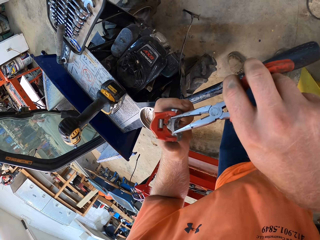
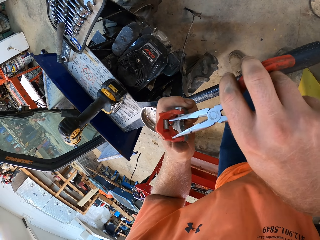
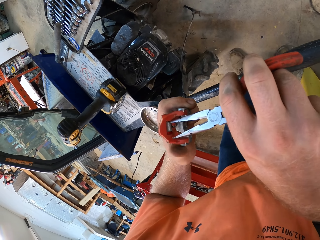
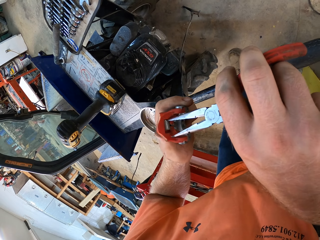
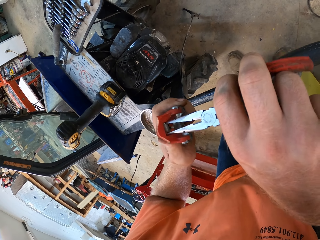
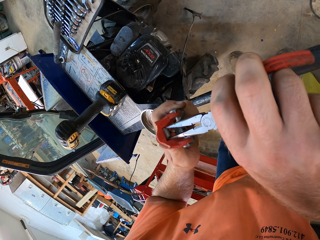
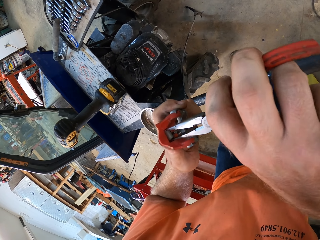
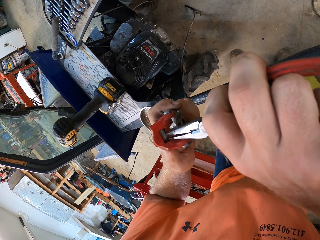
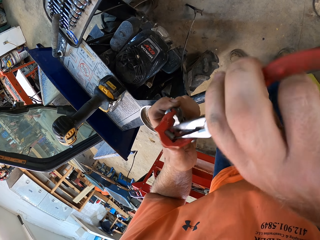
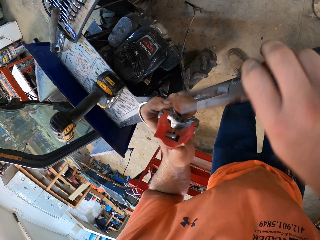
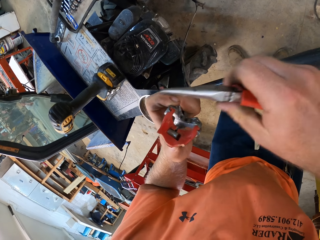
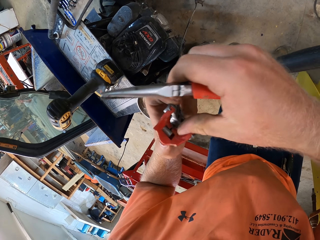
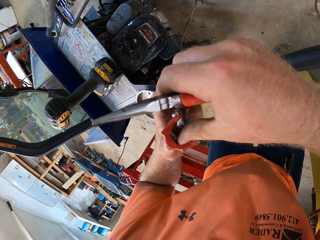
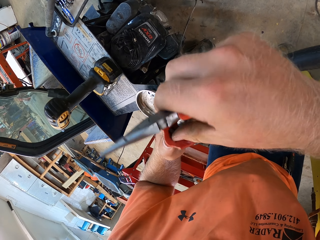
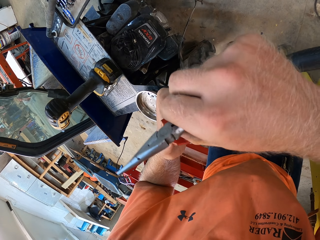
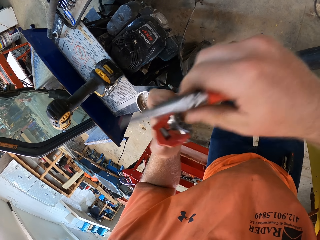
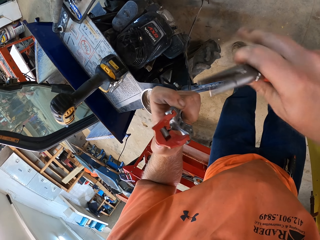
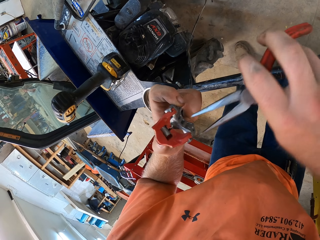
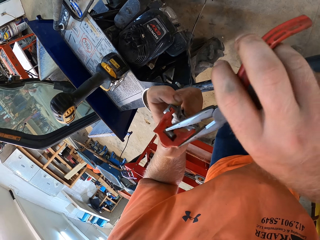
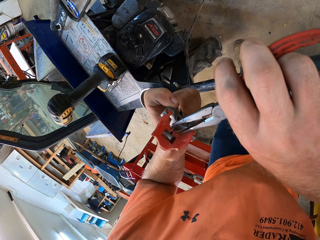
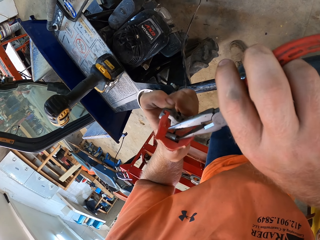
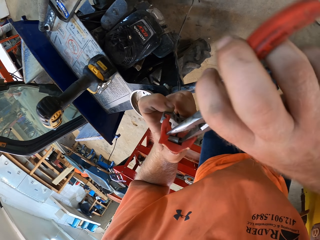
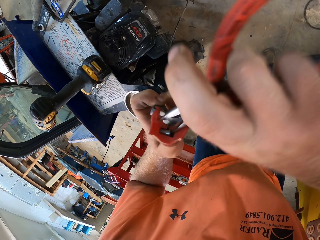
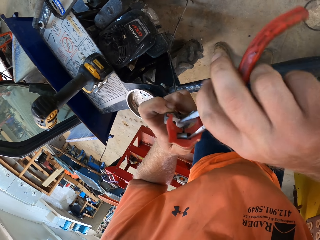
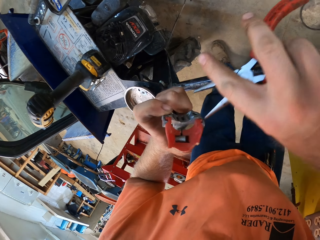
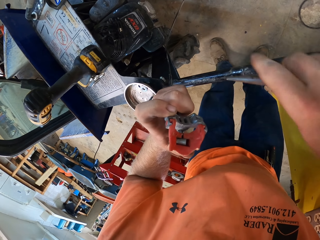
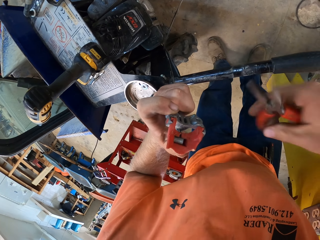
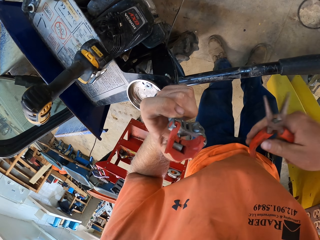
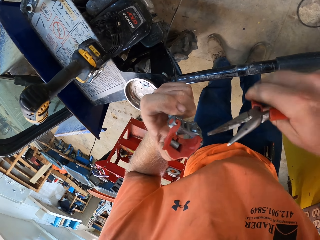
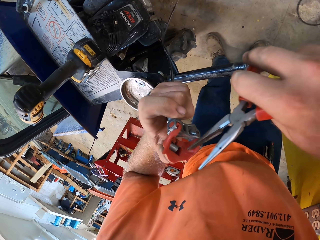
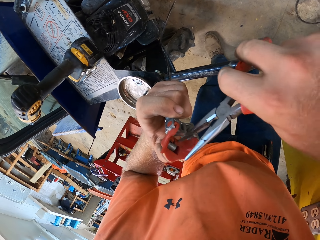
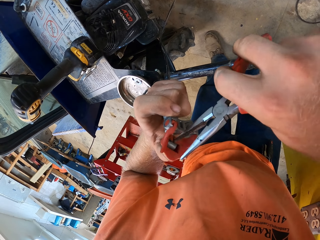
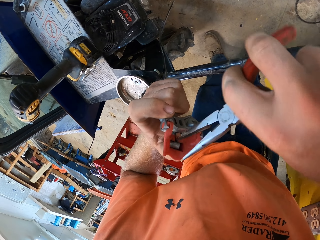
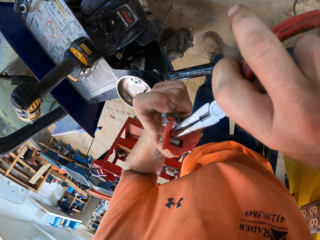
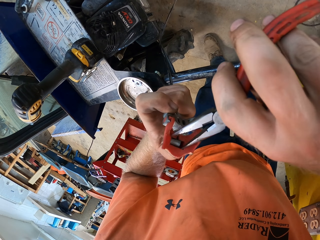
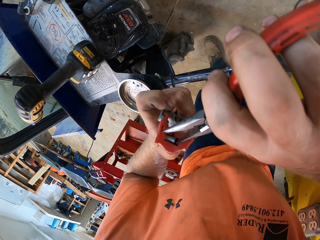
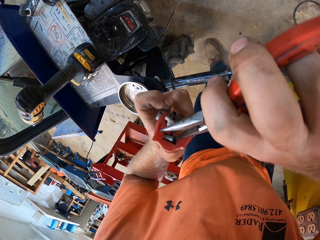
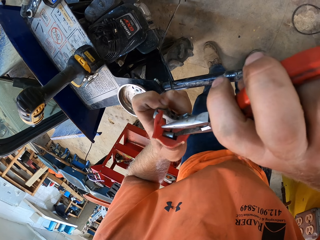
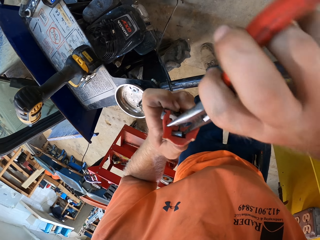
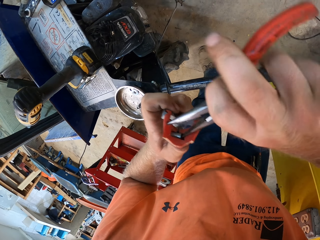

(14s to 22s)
The camera wearer pulls a fuse in the cable head in his left hand with the pliers in his right hand. He touches the fuse in the cable head in his left hand with his right hand.

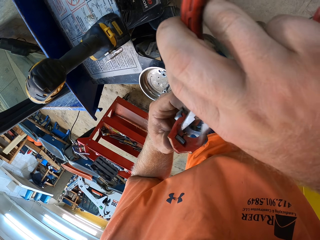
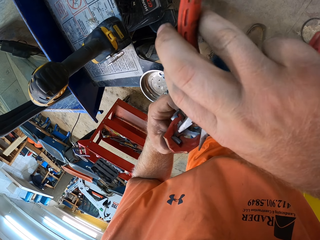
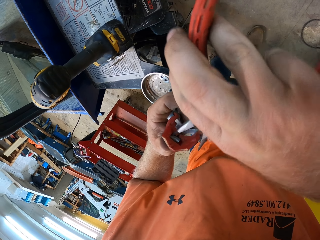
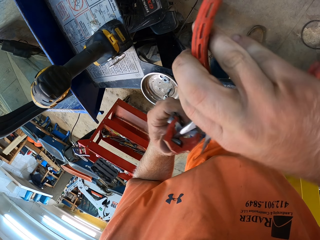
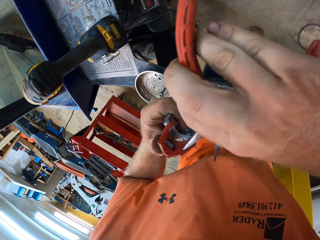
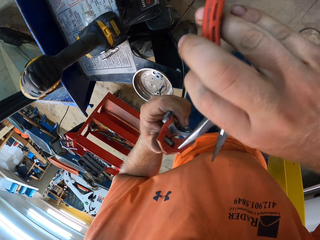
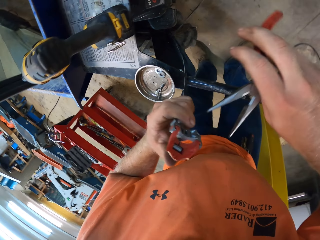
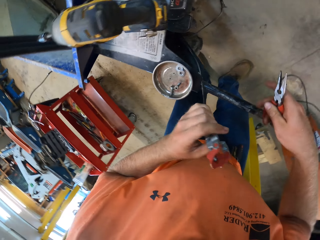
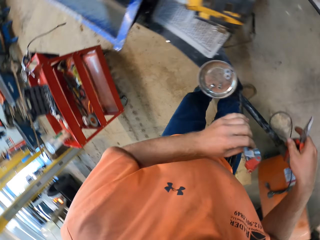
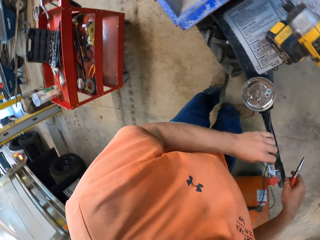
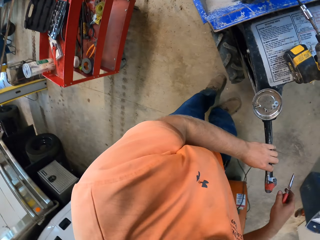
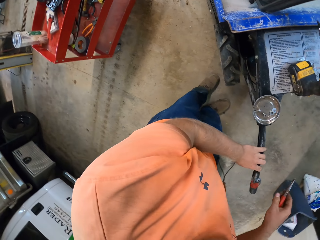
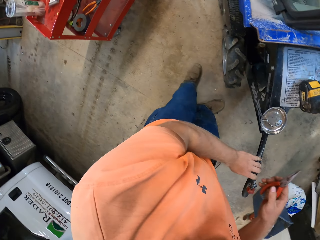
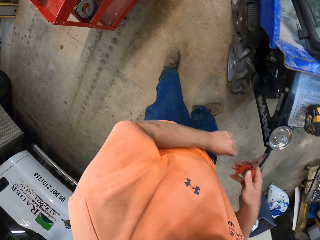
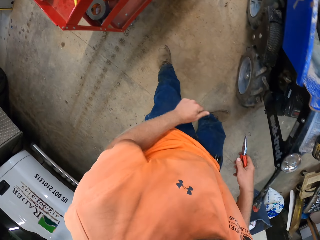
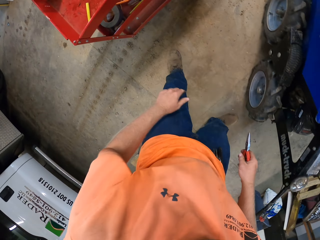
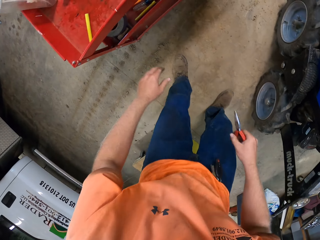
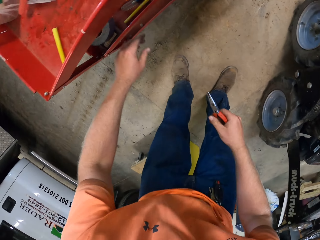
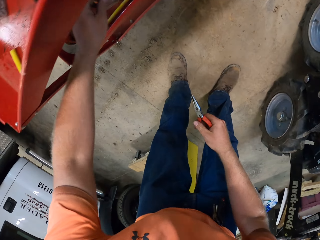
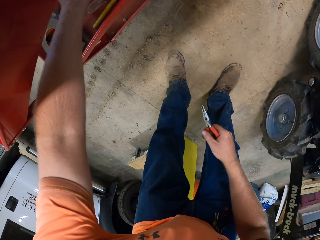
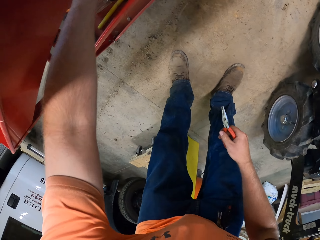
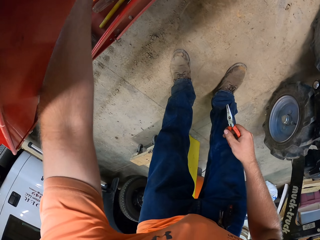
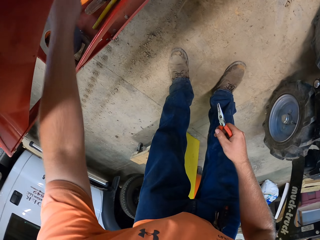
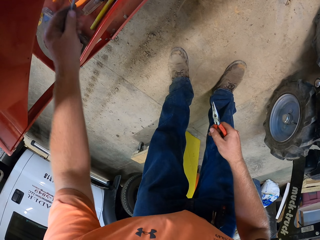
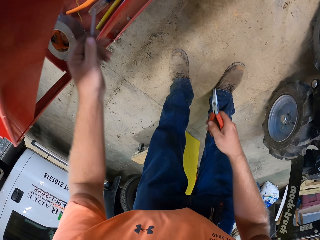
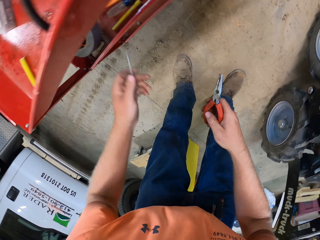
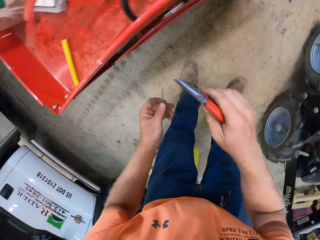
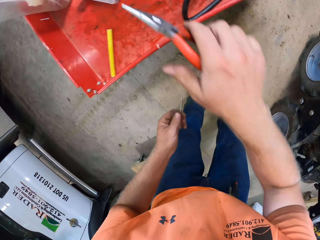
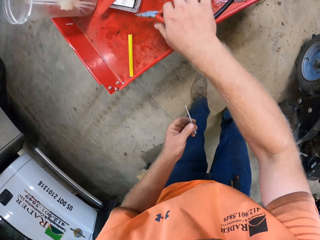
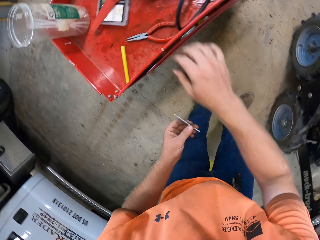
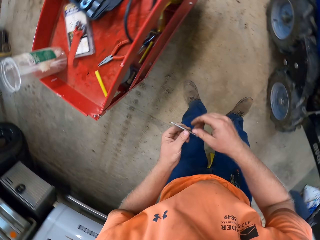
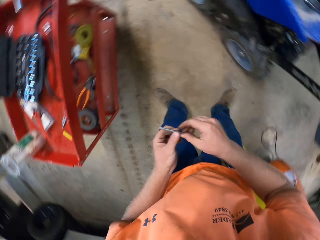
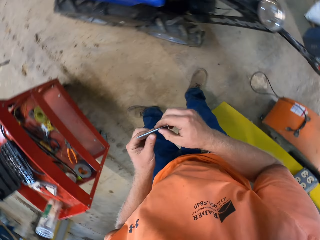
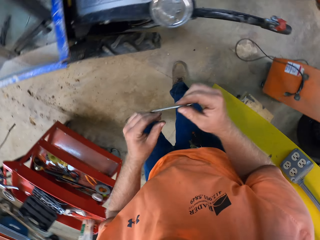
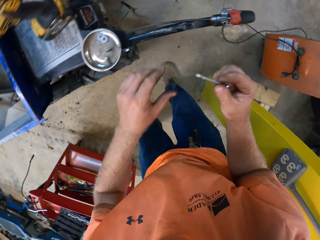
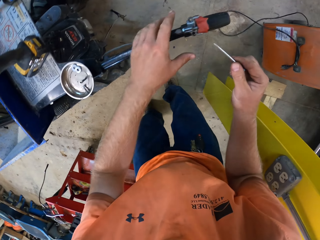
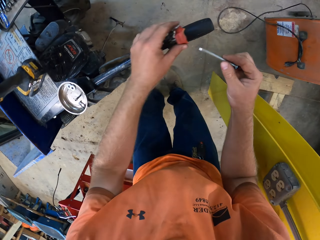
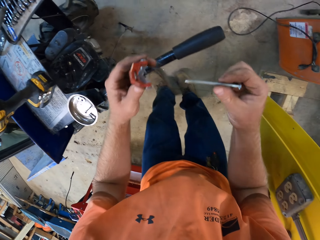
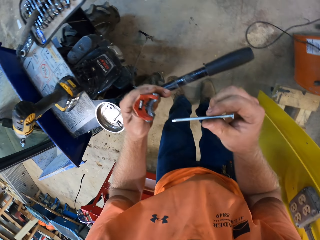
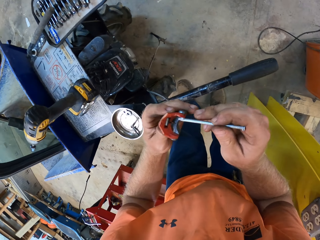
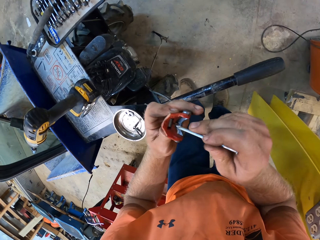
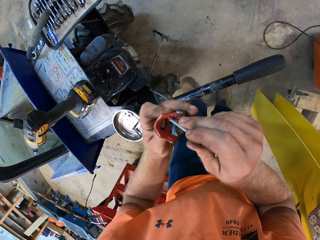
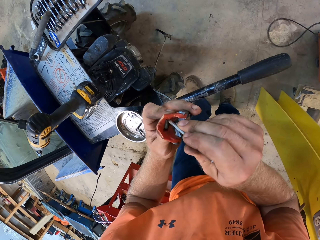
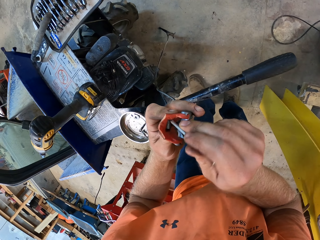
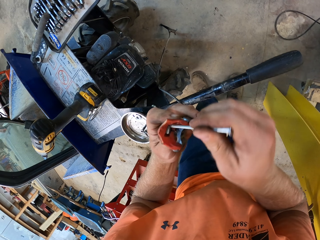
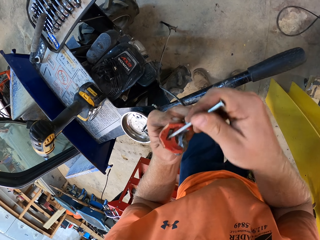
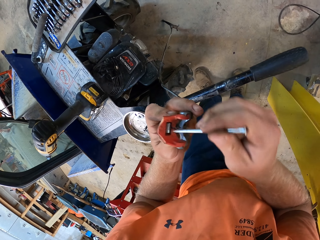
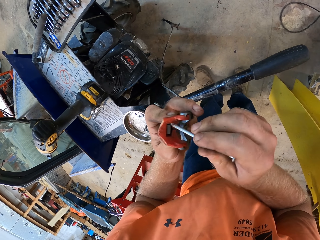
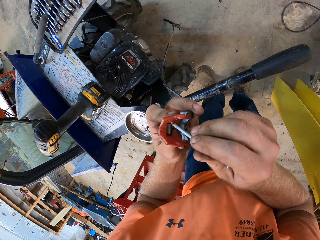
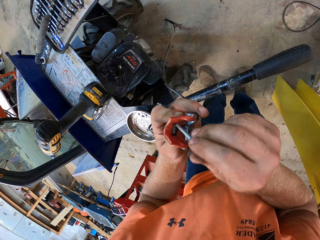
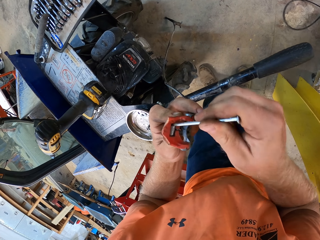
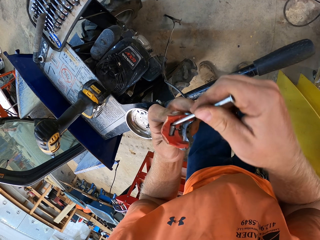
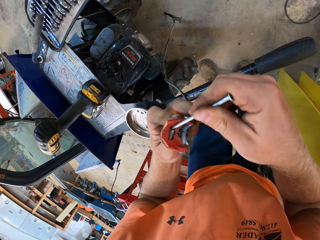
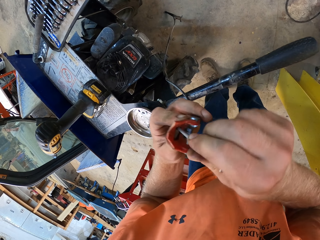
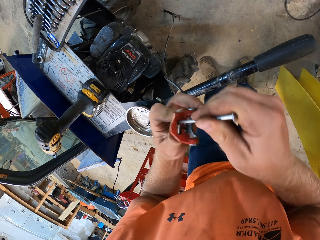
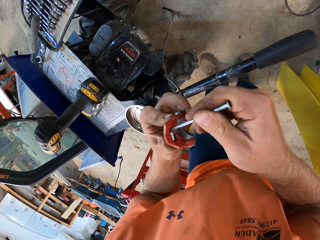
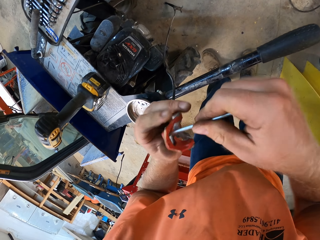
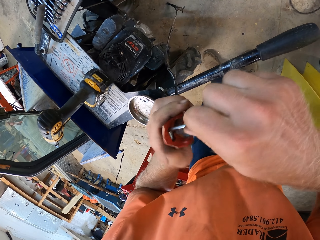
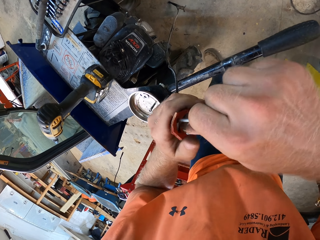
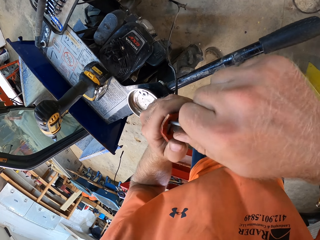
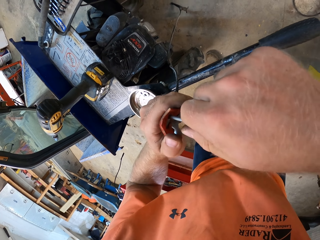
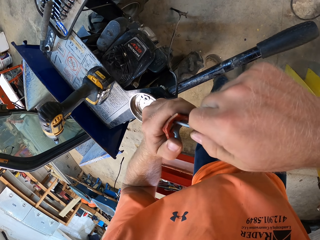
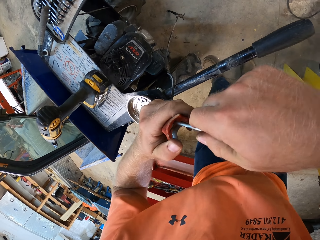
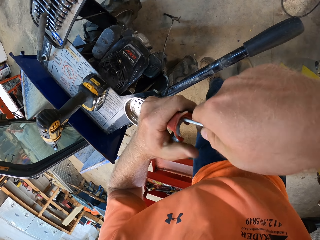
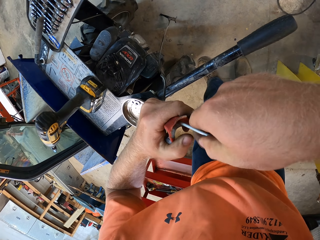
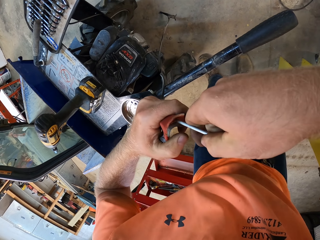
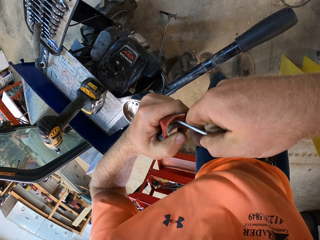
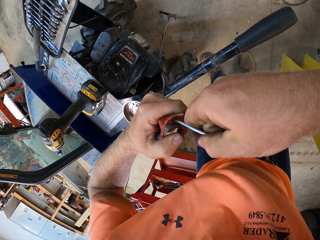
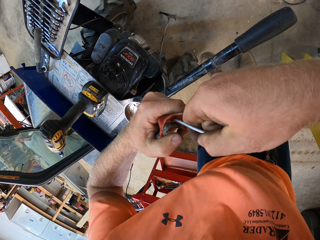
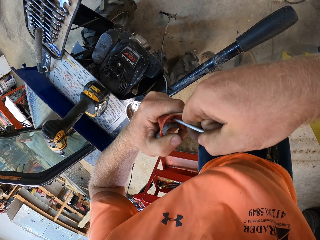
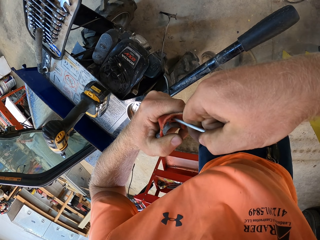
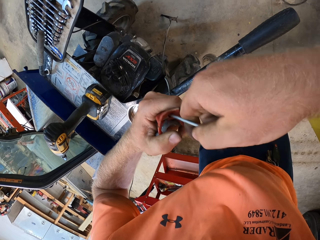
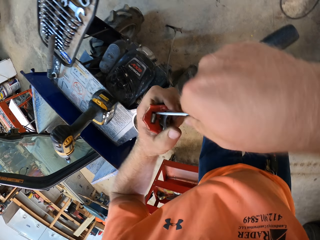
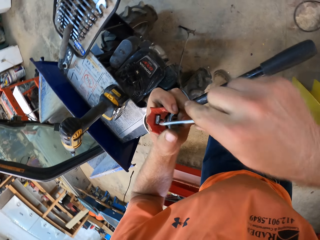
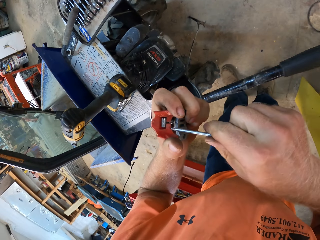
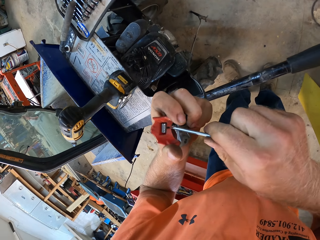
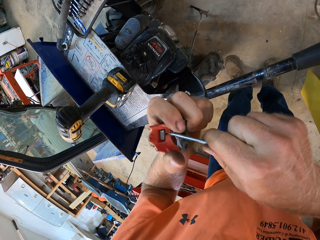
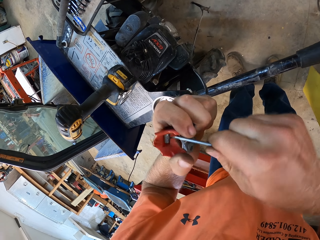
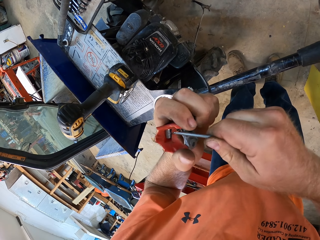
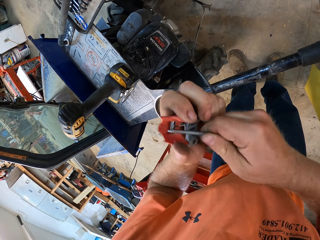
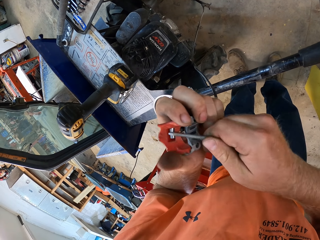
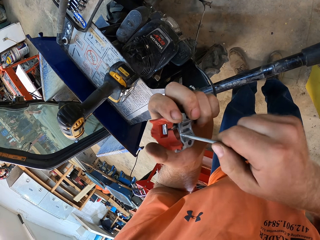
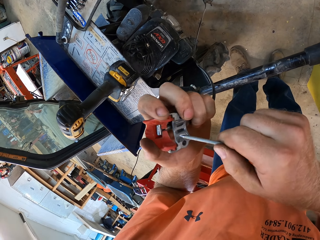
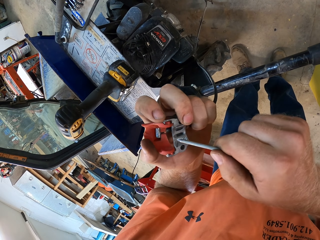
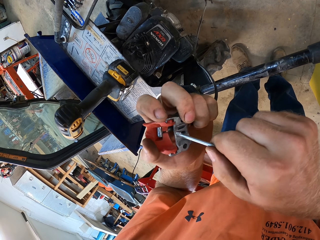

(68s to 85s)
The camera wearer drops the fuse or disc brake of the lawn mower machine on the handle of the lawn mower machine with his left hand. He walks around and turns around. He takes a nail from a tool box with his left hand. He drops the pliers on the tool box with his right hand. He turns around. He passes the nail to his right hand. He adjusts the spring of the lawn mower machine with the nail in his right hand. He picks up the lawnmower cable head with his right hand. He repairs the disc brake with the nail.
